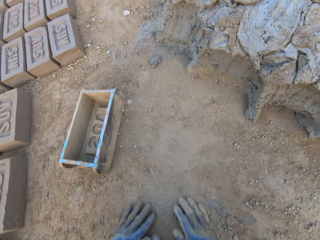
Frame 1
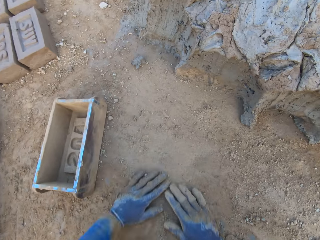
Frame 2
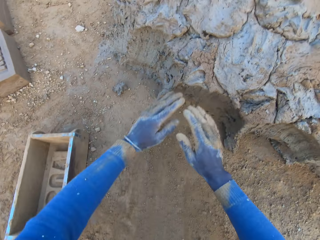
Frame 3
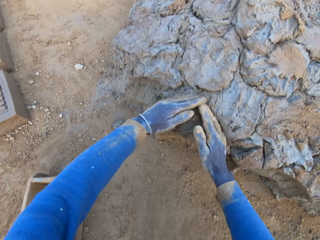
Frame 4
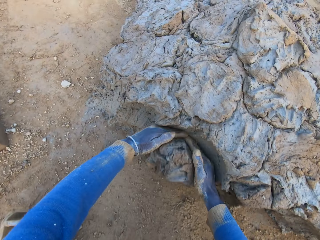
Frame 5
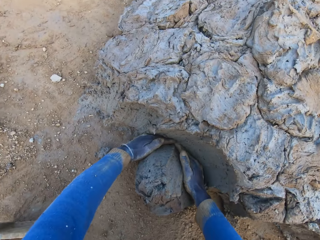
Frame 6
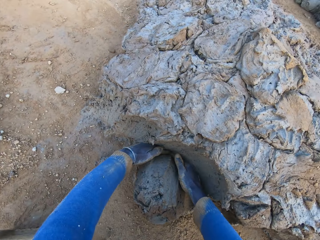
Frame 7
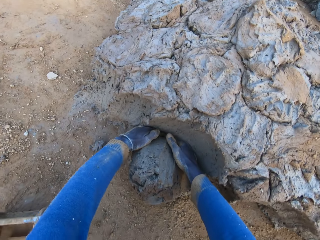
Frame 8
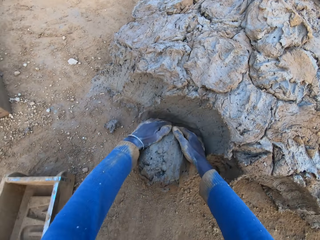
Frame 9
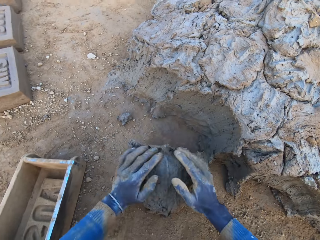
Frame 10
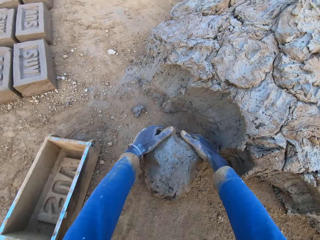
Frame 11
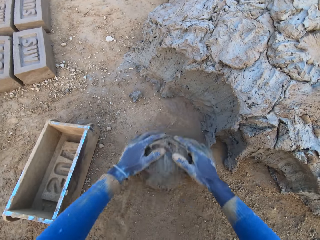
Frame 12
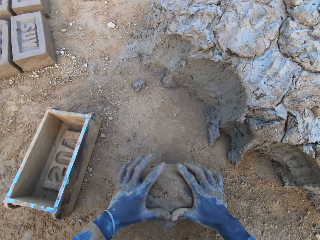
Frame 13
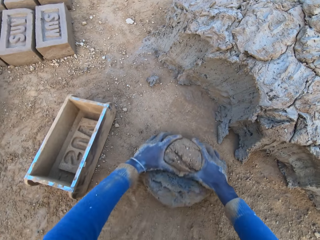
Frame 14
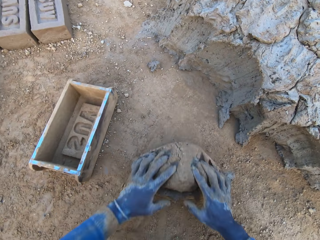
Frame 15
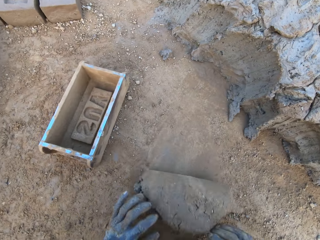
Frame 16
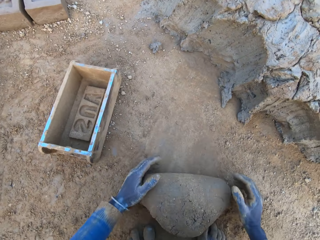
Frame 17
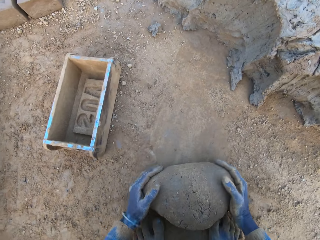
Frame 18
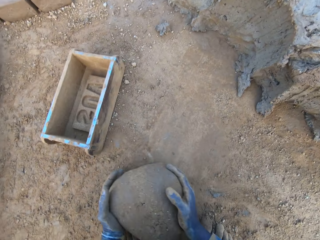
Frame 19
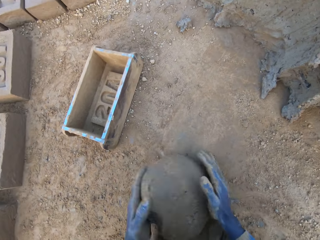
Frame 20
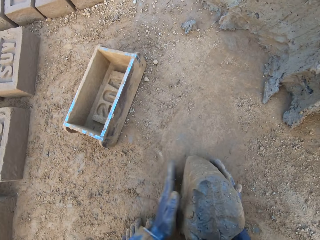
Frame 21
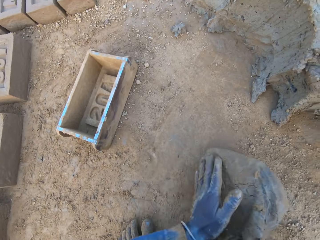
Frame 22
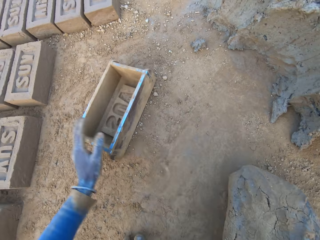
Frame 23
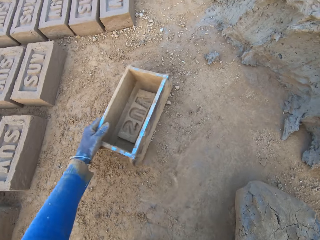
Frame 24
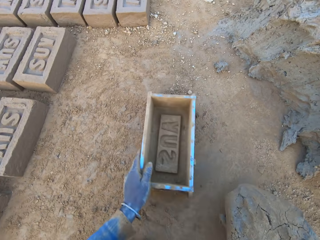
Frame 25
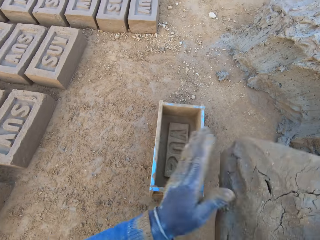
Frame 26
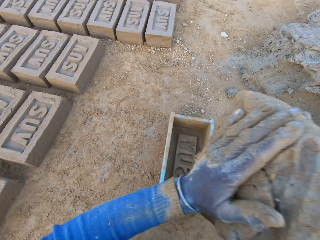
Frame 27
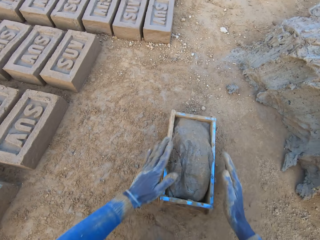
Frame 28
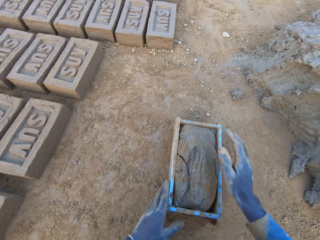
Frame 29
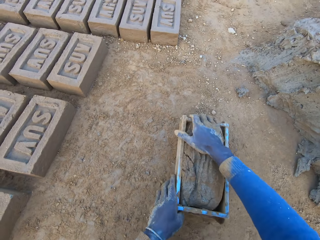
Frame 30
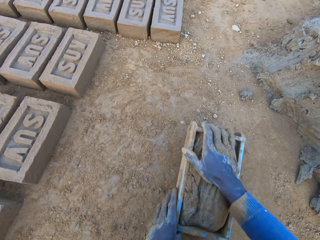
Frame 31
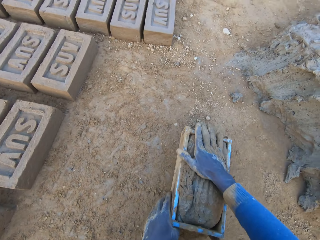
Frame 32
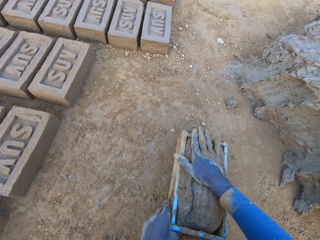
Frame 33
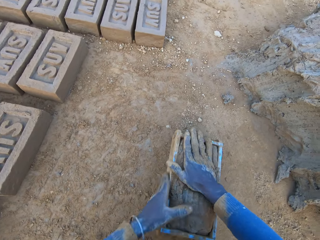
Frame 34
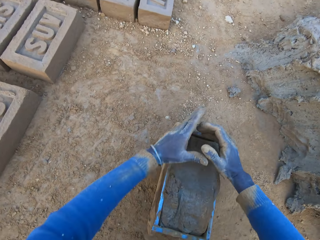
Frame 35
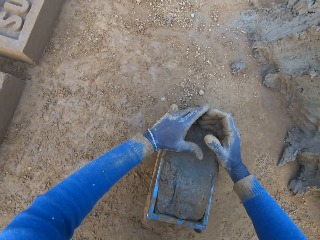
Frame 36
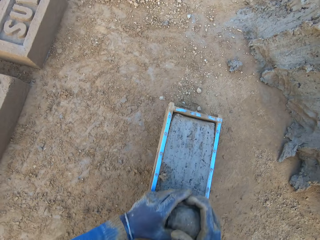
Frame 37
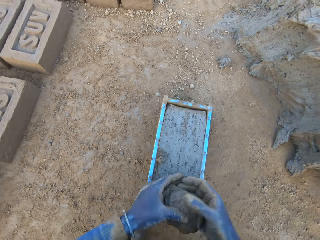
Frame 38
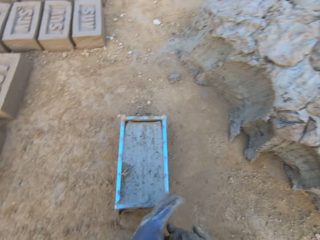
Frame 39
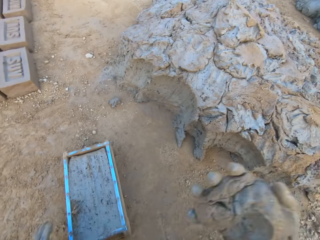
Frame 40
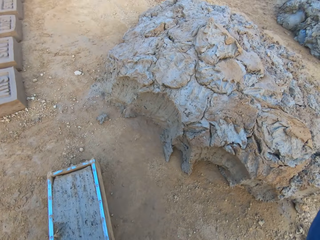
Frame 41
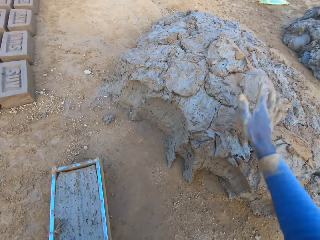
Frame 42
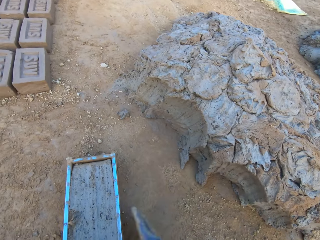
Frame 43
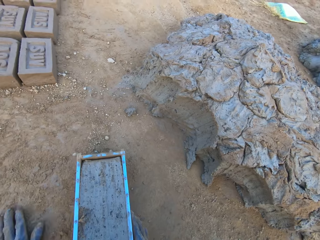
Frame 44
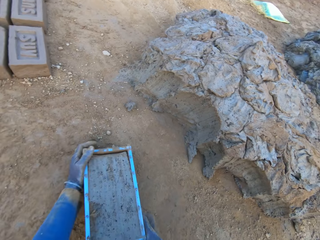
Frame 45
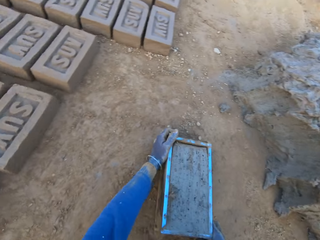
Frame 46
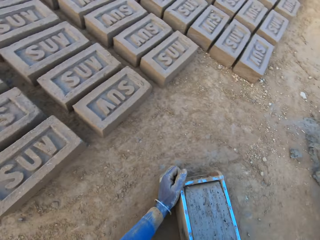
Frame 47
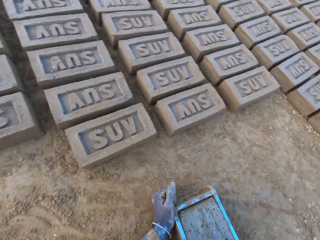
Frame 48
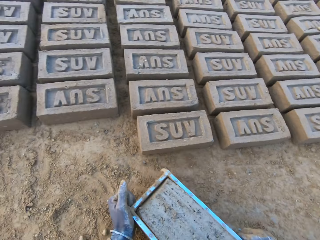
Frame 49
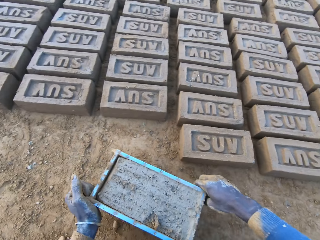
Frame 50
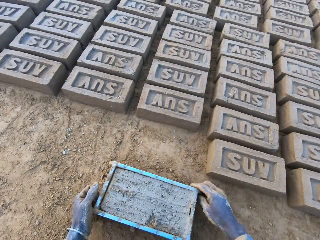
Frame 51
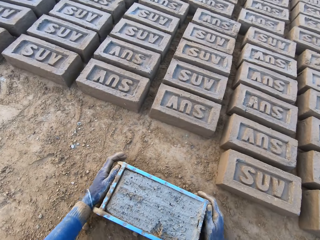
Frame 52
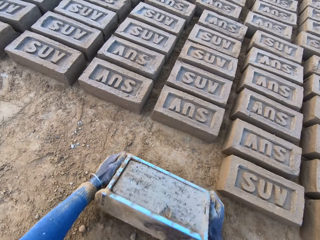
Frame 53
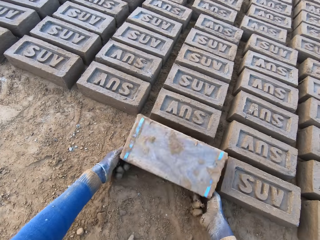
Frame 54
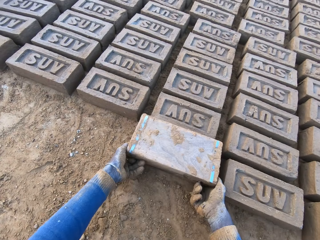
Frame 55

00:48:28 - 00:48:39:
The camera wearer drops the iron brick mold on the ground. He cuts a portion of the concrete from a heap of concrete with his hands. He mixes the concrete with his hands. He shifts the iron brick mold on the ground with his left hand. He drops the concrete in the iron brick mold on the ground. He removes the excess concrete from the iron brick mold. He drops the excess concrete on the heap of concrete on the ground. He shifts the iron brick mold on the ground with his hands.

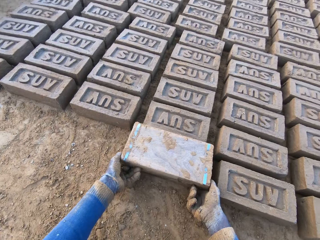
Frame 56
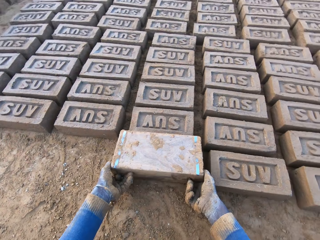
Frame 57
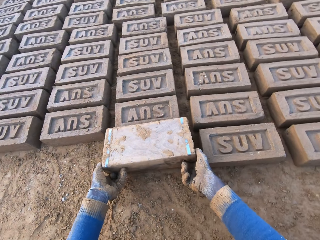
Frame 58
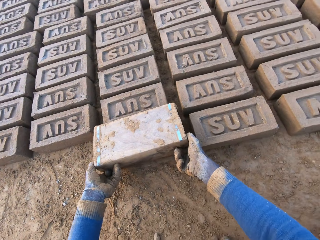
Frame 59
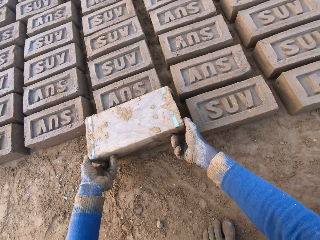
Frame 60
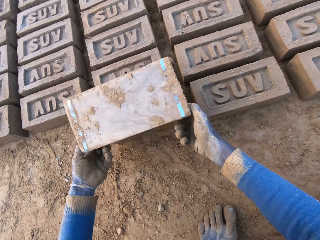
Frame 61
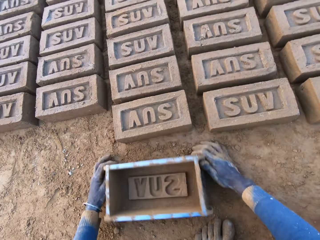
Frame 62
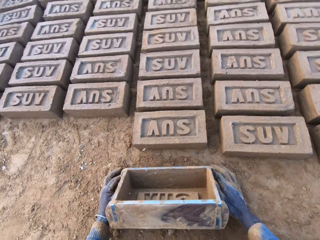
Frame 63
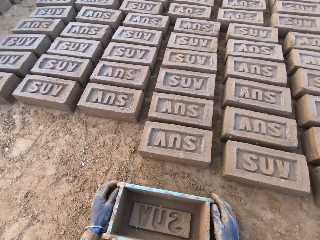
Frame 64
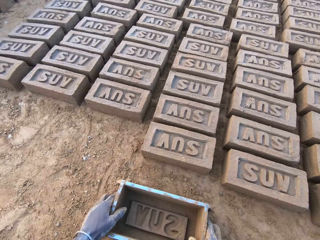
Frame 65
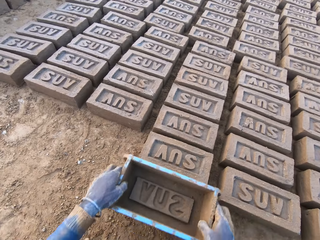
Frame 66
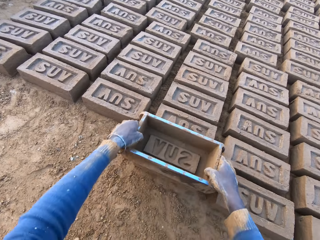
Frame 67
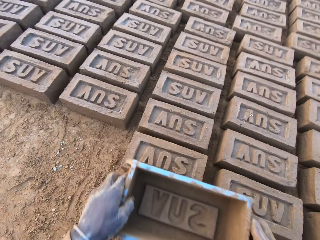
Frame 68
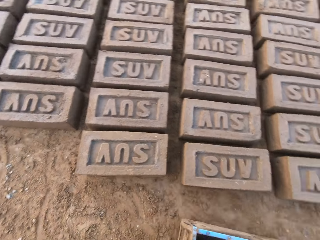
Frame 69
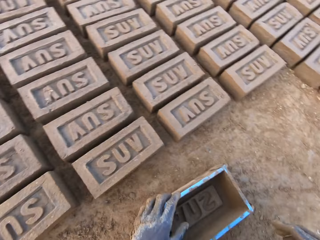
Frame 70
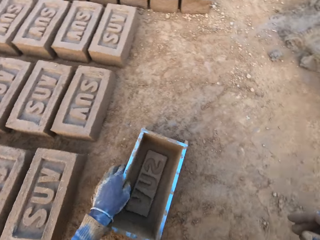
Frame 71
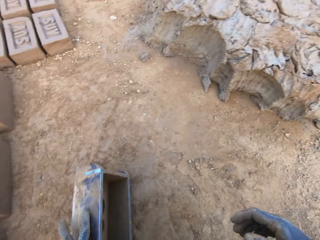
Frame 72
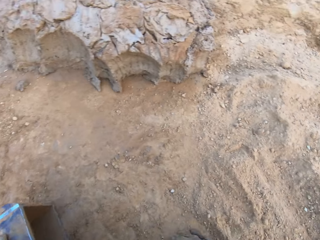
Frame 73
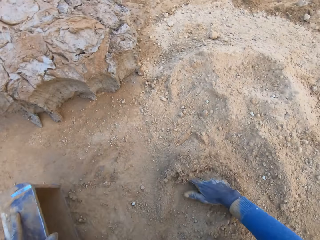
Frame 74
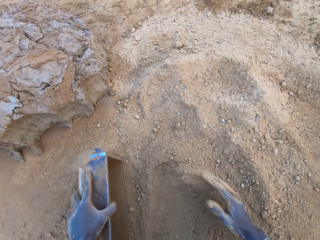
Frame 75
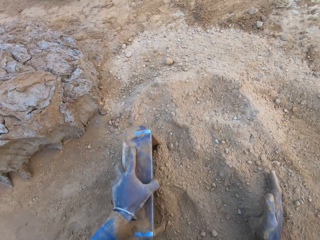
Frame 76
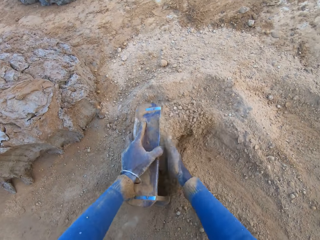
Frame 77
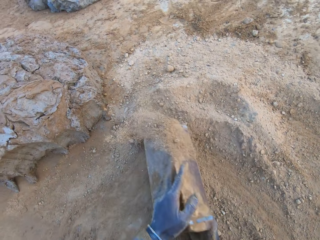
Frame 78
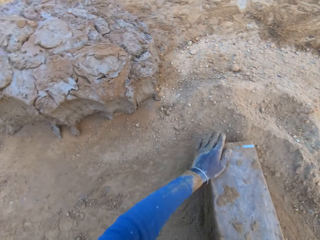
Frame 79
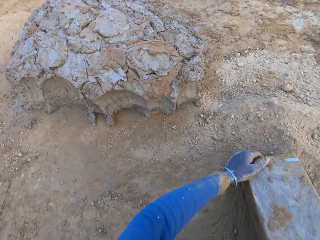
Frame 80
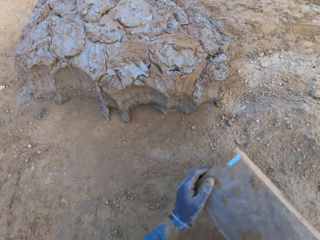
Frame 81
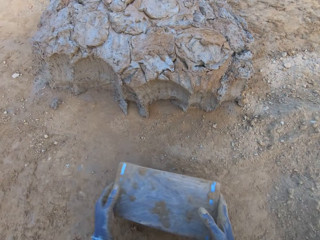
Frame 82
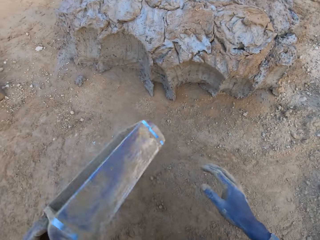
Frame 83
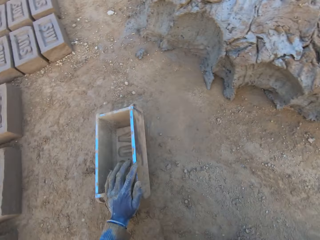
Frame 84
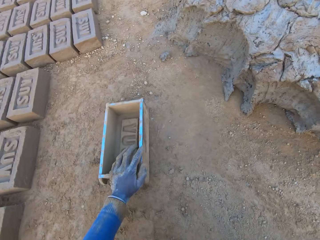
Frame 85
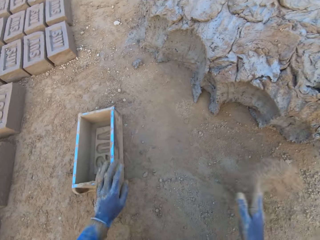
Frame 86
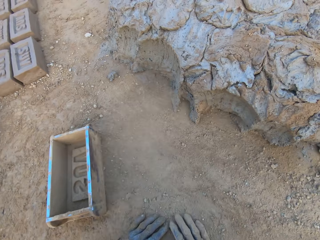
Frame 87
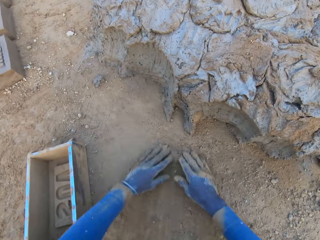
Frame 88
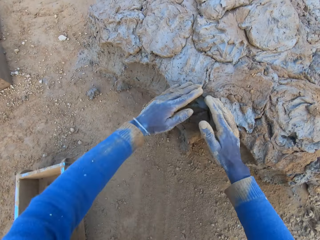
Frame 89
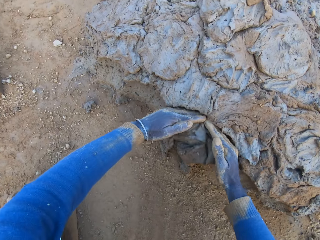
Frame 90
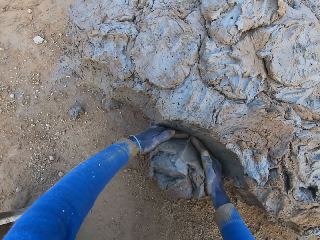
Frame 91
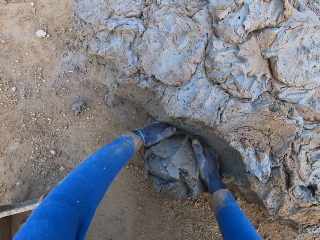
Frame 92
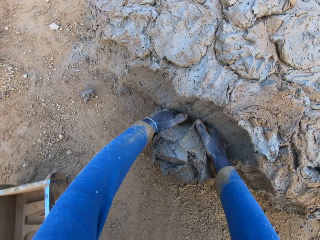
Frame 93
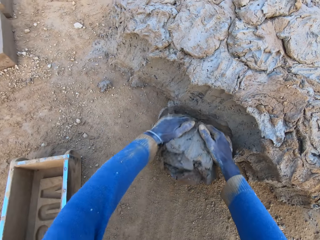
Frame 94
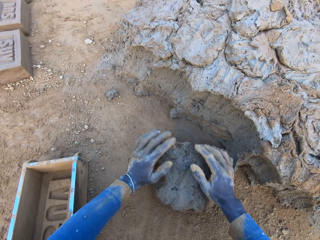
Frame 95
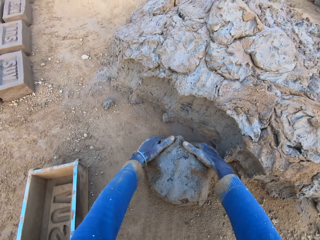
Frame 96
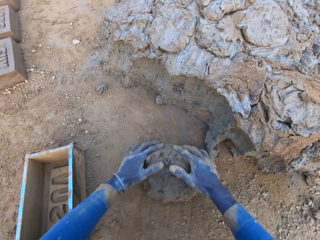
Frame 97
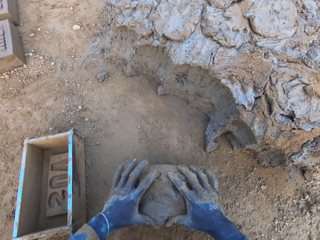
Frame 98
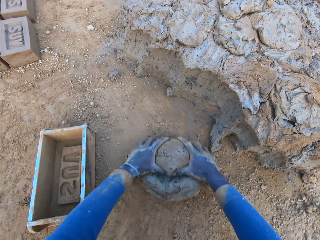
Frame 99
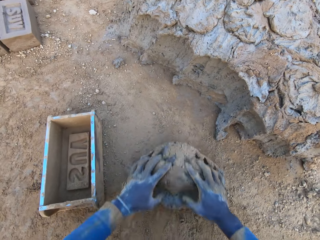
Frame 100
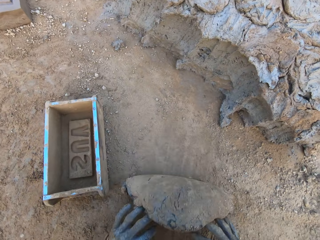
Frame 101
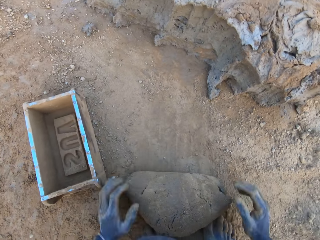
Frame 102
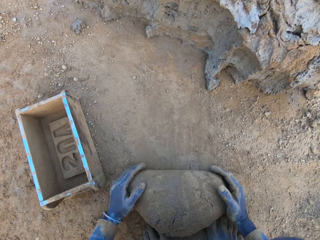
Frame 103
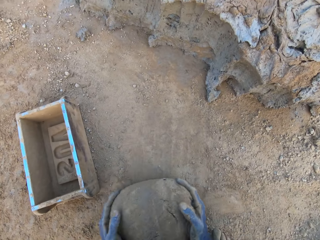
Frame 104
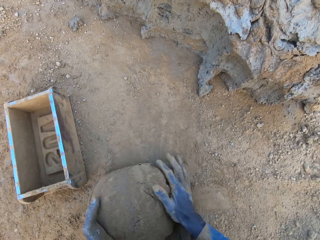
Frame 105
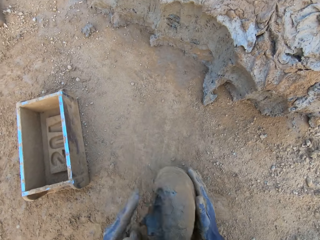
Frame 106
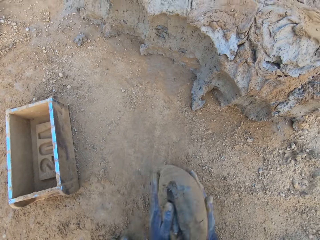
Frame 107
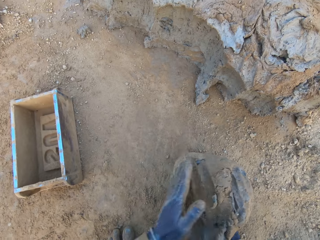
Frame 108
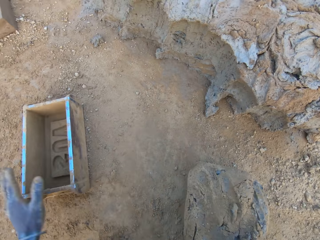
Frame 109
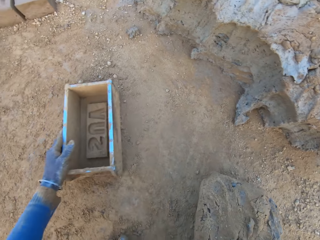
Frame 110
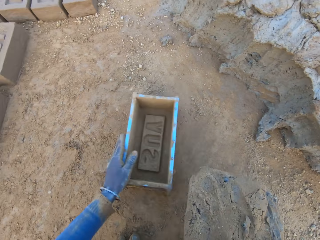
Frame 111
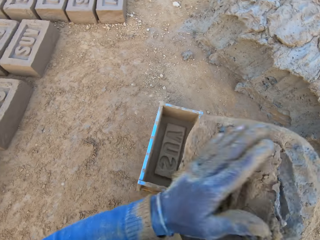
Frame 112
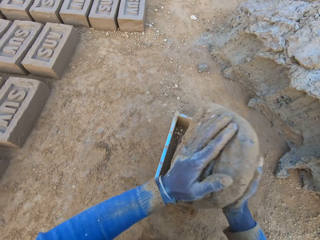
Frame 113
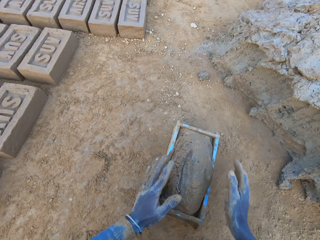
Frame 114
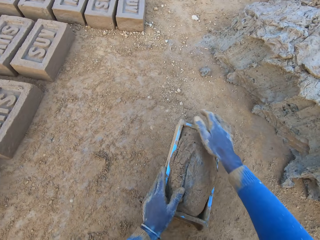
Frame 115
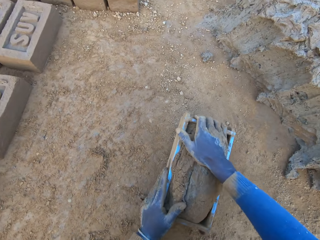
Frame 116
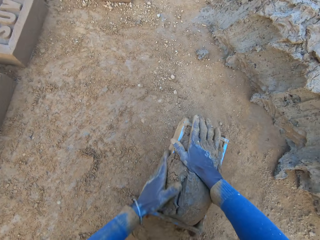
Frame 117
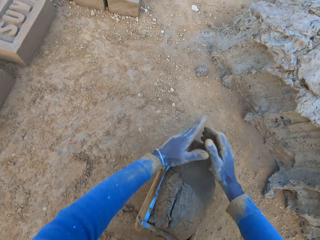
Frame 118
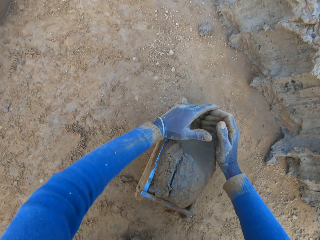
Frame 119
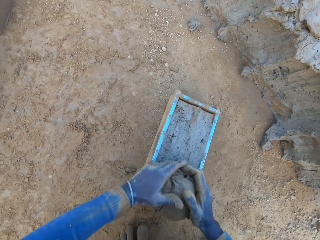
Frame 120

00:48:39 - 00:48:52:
The camera wearer puts the brick aside. He turns the iron brick mold on the ground. He drops the iron brick mold on the ground. He hits the brick with the iron brick mold in his hands. He pours sand into the iron brick mold with his right hand. He removes the sand from the iron brick mold. He drops the iron brick mold on the ground. He cuts a portion of the concrete from a heap of concrete with his hands. He picks up mud. He mixes the concrete with his hands. He shifts the iron brick mold on the ground with his left hand. He drops the concrete in the iron brick mold on the ground.
